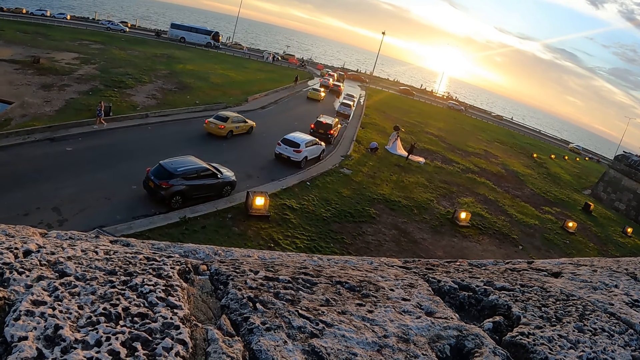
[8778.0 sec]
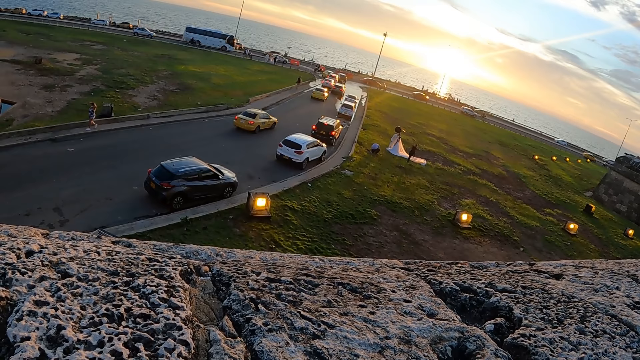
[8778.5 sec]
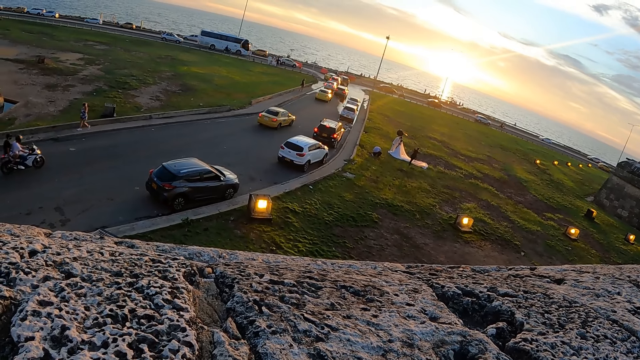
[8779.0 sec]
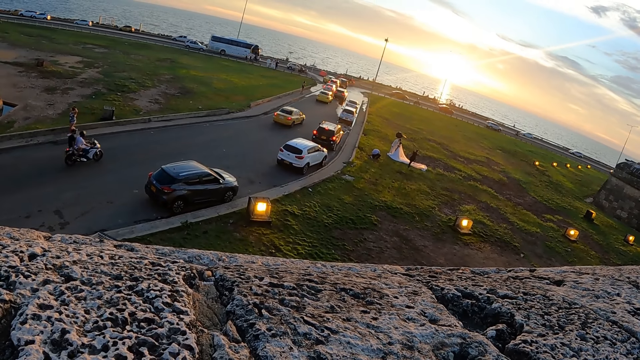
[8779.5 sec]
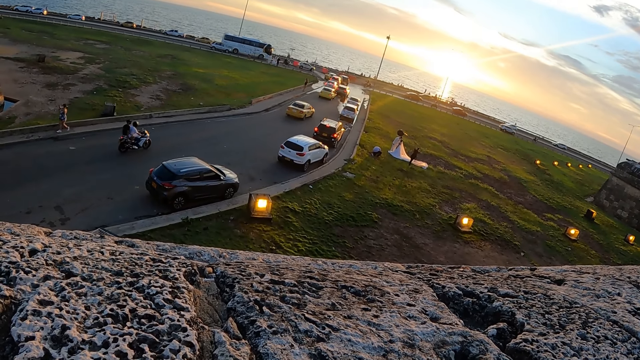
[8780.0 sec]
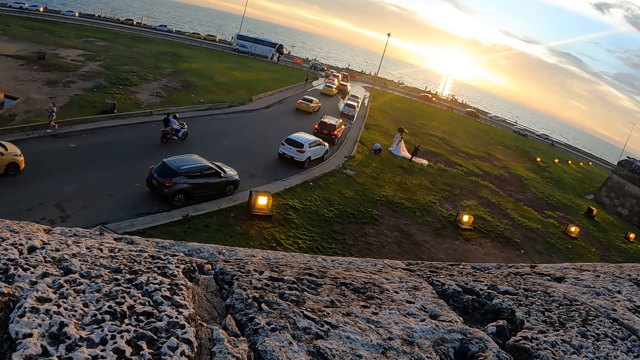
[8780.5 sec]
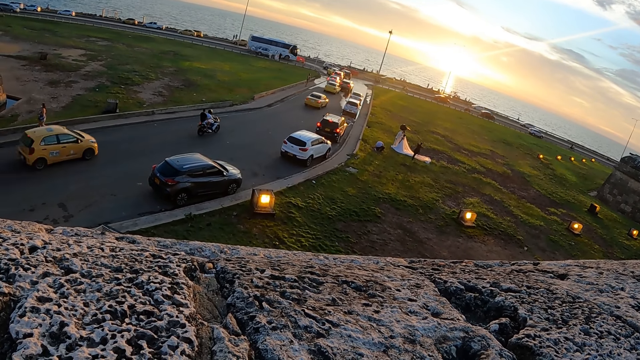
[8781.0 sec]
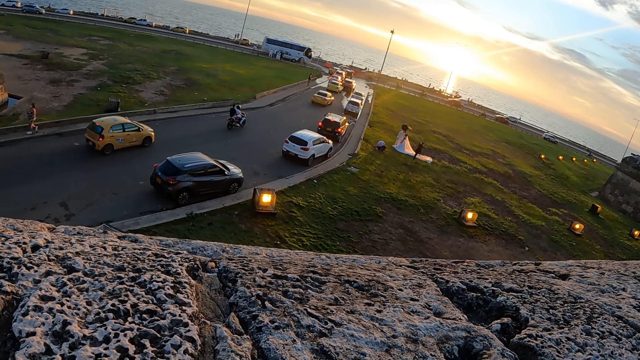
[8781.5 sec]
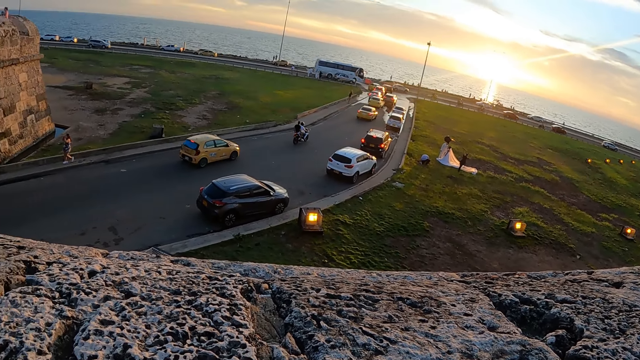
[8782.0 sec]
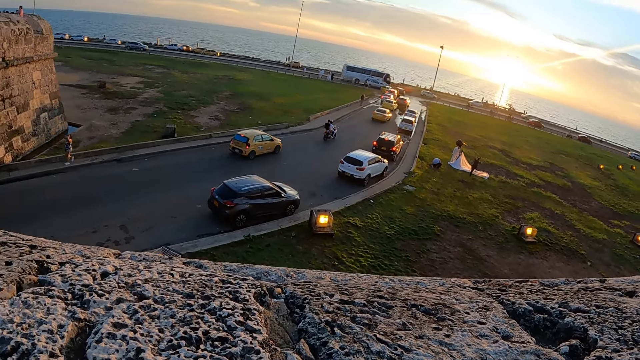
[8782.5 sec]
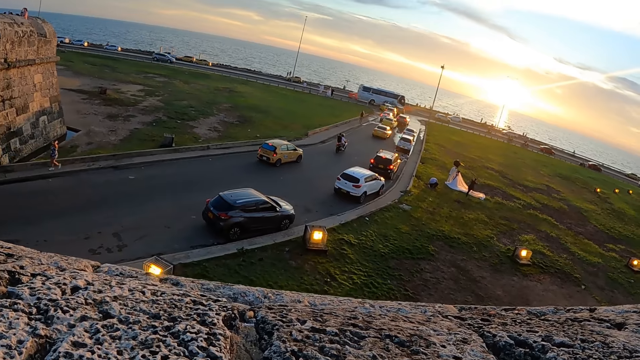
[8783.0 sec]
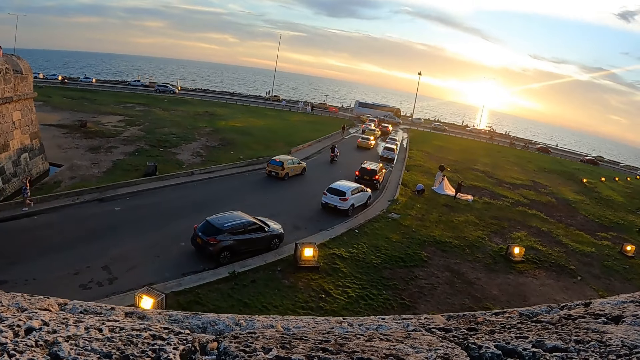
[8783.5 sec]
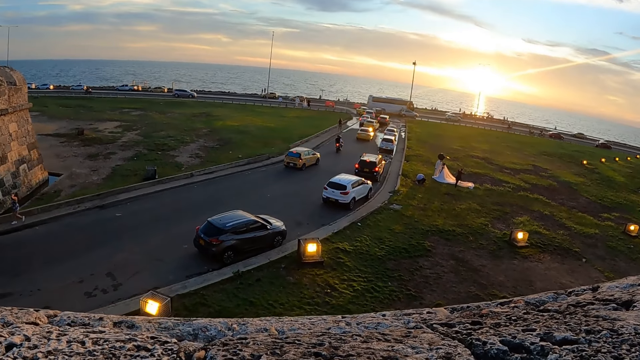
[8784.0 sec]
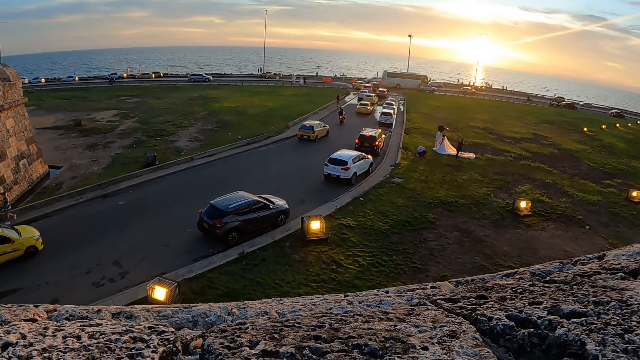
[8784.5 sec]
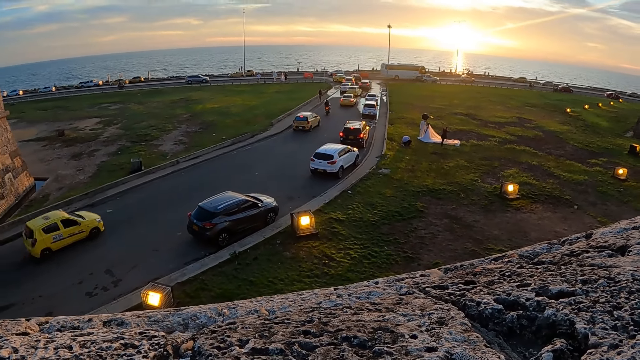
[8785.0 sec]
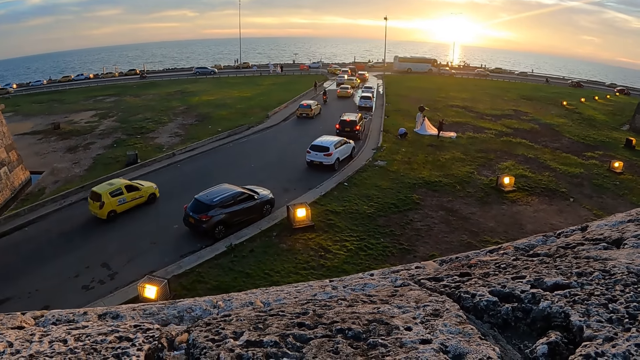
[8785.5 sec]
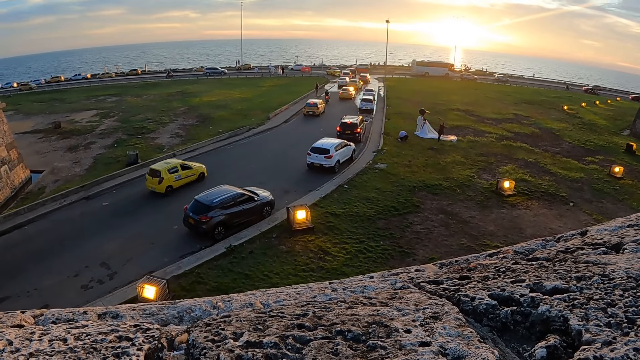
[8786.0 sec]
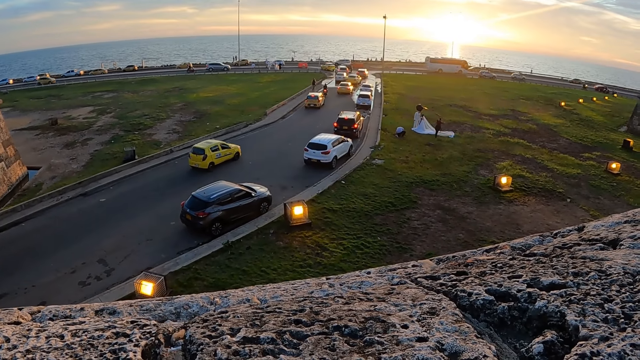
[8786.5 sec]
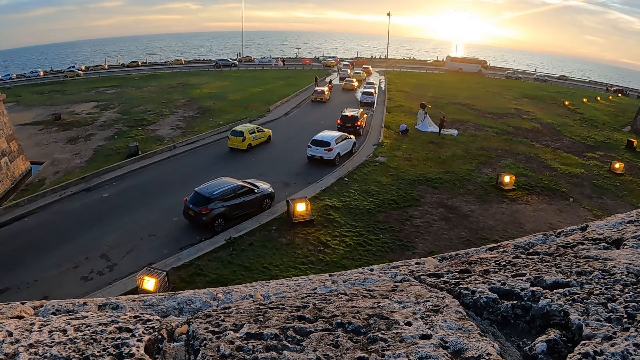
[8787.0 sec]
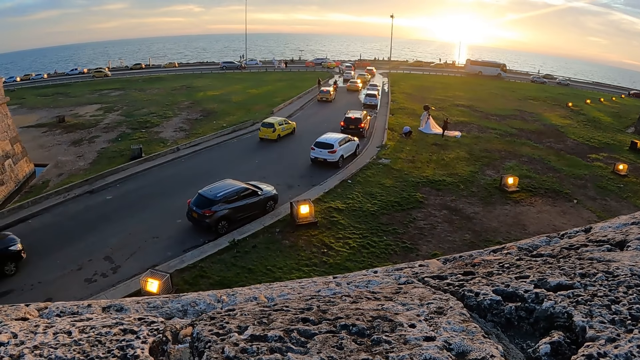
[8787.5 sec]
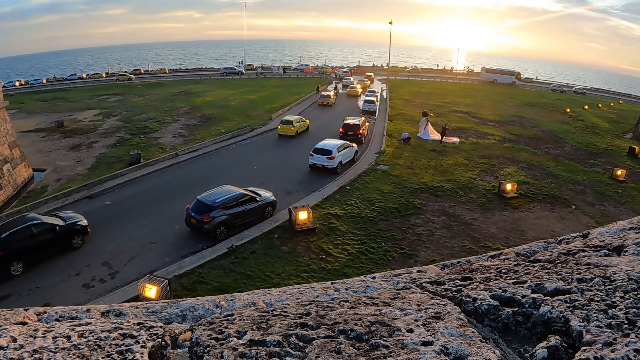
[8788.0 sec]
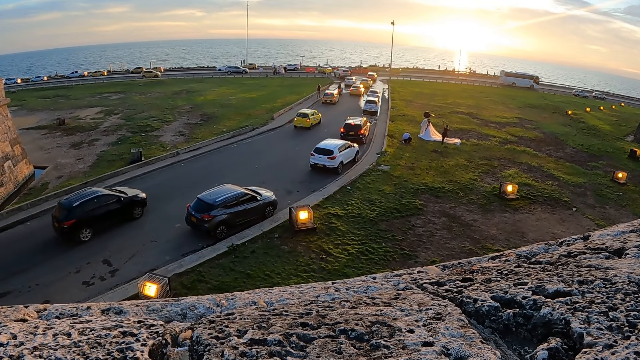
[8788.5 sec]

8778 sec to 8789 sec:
A person moves the hand on the hair. Another person rides the motorcycle. The first person moves the hand from the head, and moves the hand on the head.

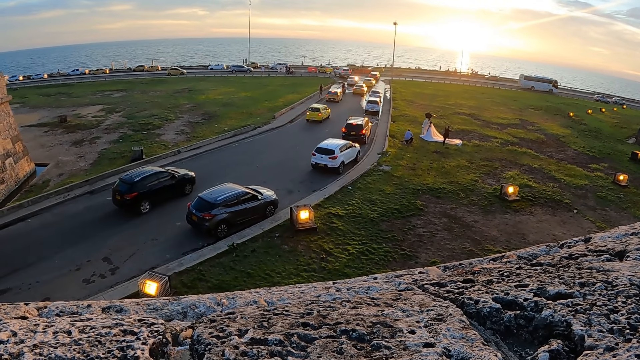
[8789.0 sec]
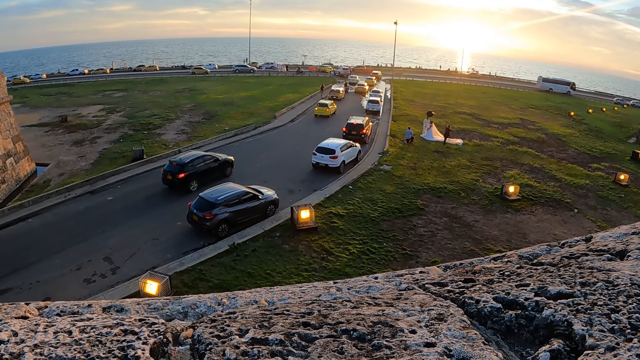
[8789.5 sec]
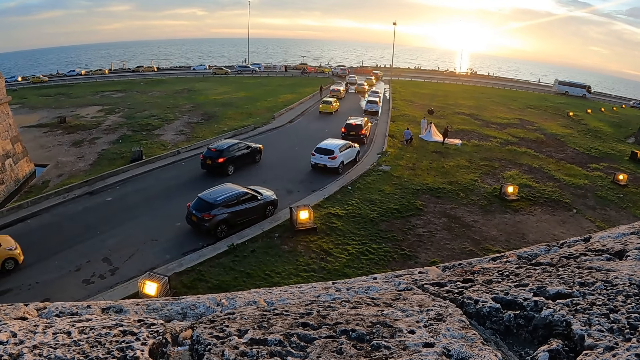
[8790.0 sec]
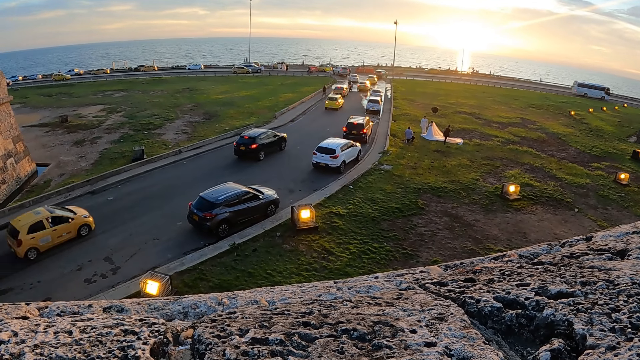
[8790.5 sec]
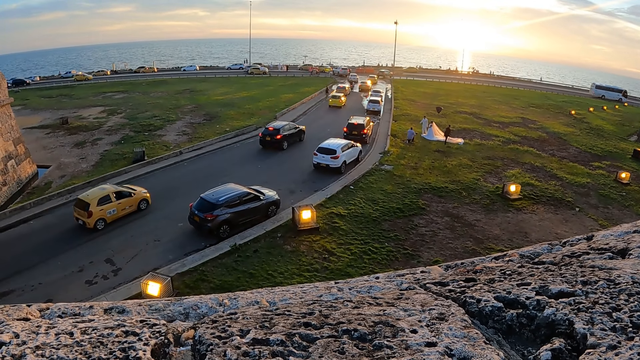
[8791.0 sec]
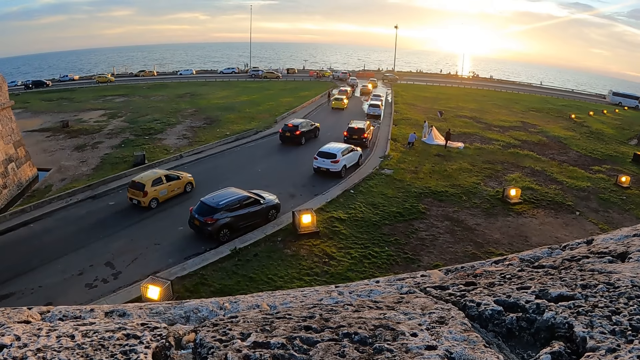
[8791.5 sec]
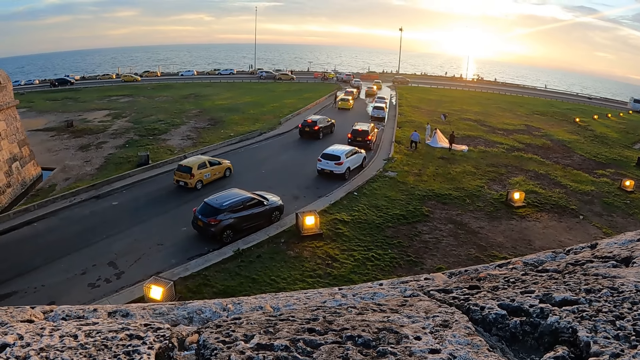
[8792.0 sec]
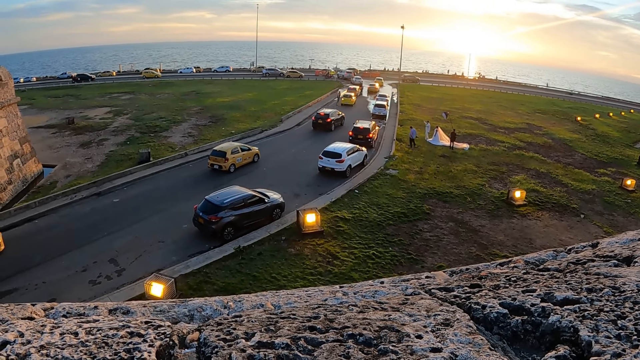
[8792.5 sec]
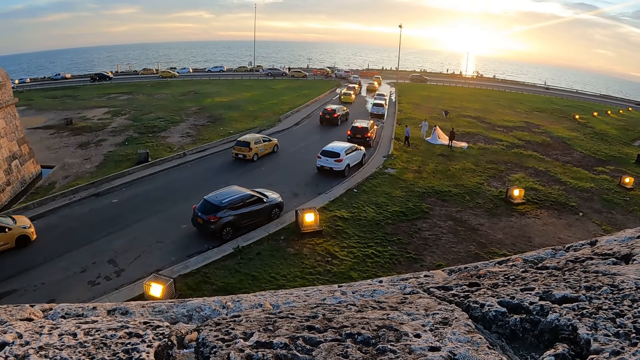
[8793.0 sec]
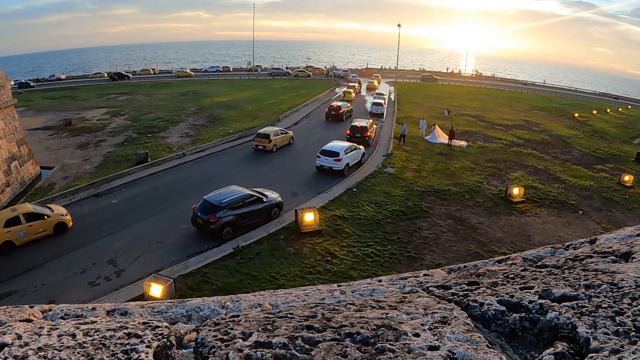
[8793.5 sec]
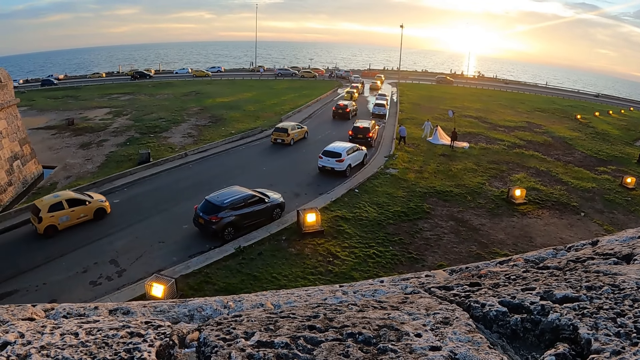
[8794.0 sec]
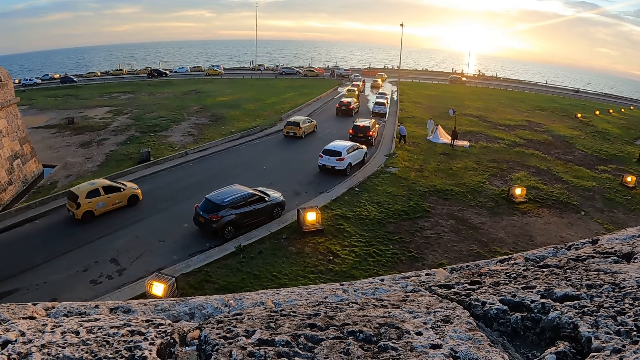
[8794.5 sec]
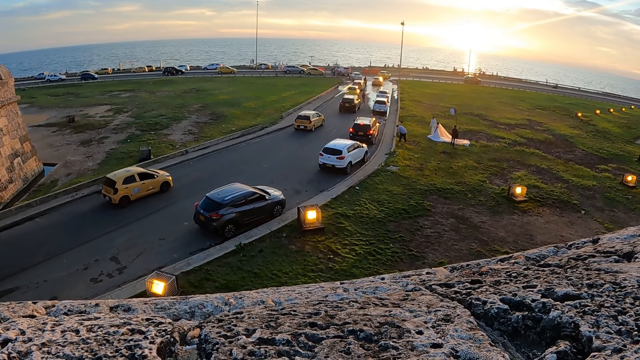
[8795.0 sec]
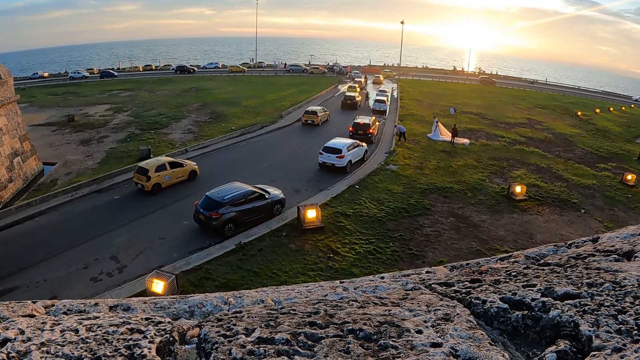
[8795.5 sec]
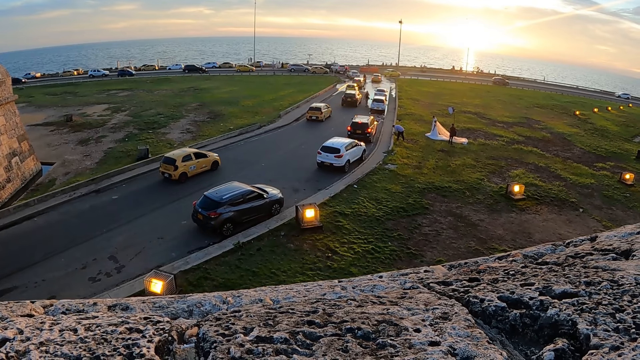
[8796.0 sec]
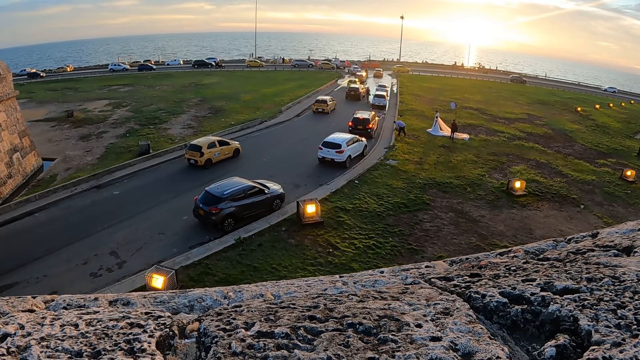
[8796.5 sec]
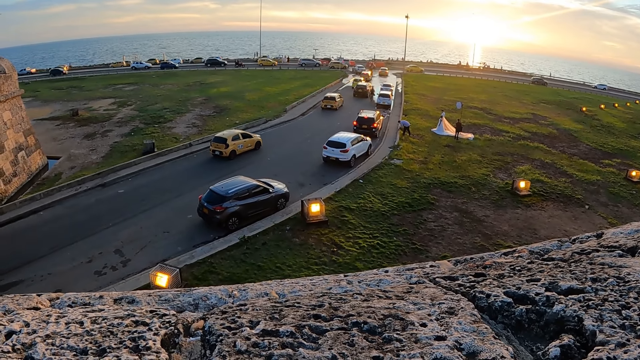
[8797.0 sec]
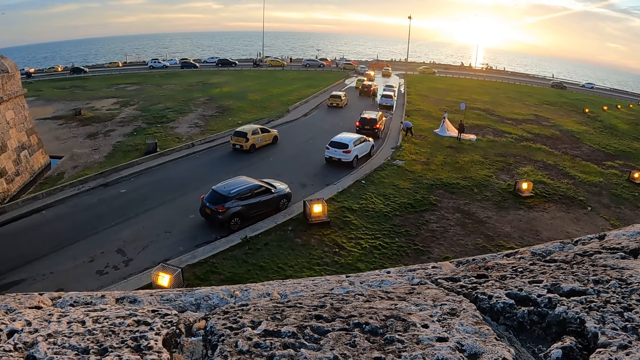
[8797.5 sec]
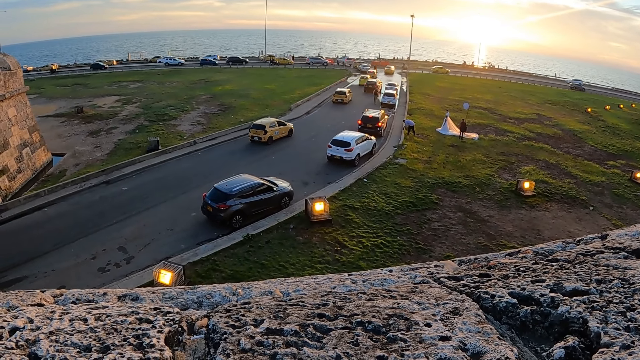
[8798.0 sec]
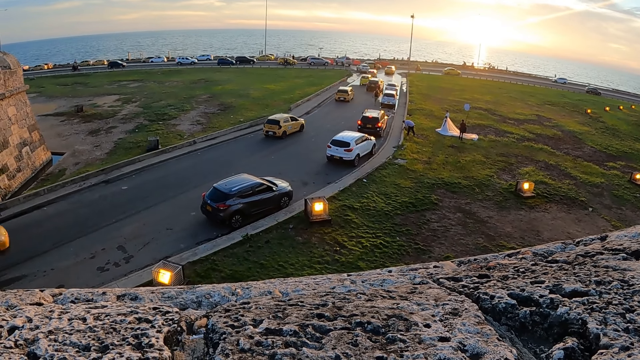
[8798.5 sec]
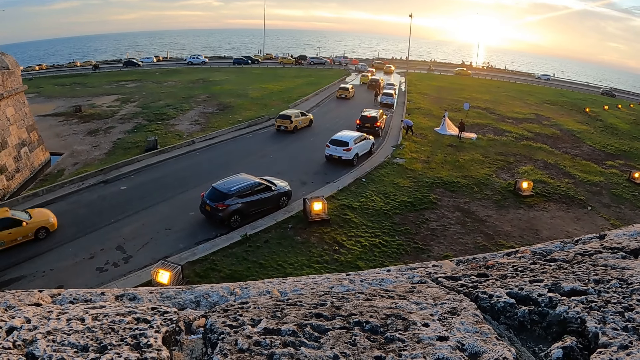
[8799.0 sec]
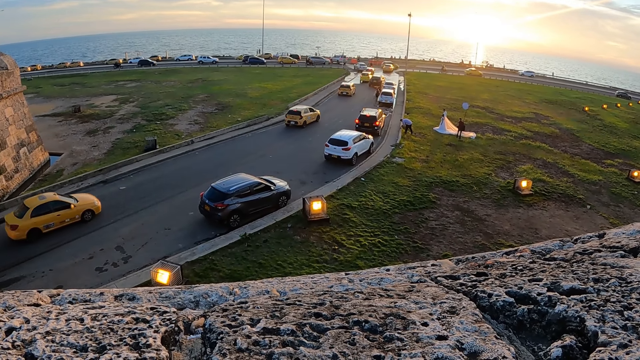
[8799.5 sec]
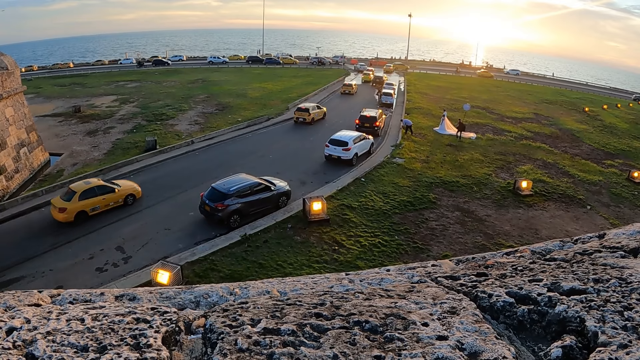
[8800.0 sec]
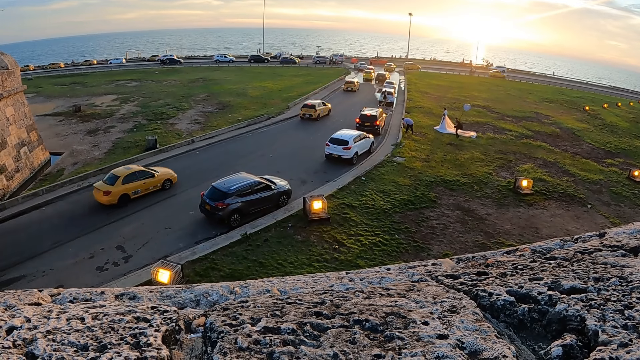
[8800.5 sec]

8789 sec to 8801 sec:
A person stands from the grass. Another person points at the car.
